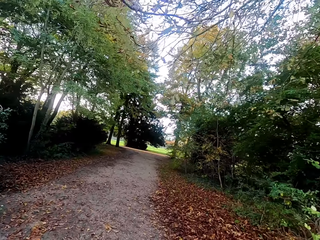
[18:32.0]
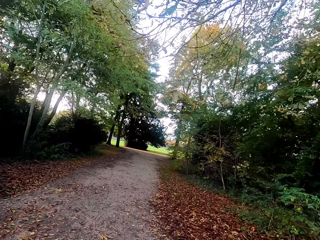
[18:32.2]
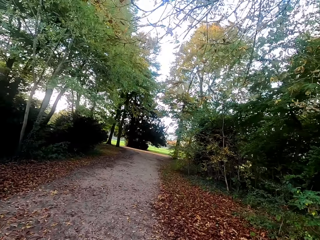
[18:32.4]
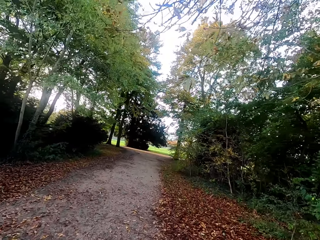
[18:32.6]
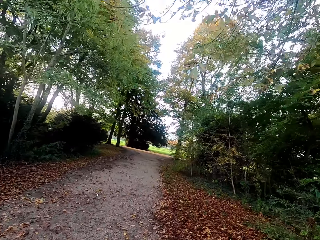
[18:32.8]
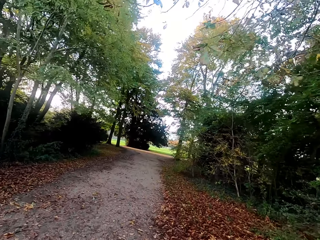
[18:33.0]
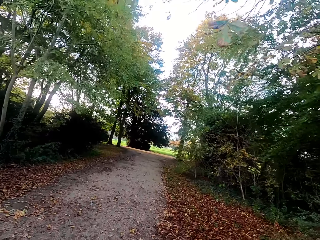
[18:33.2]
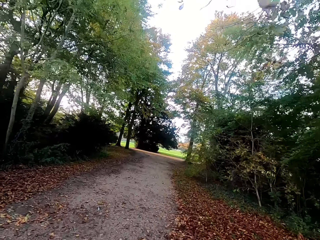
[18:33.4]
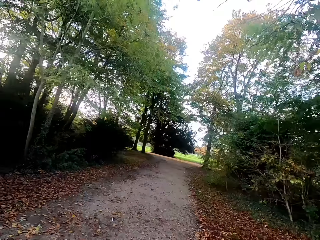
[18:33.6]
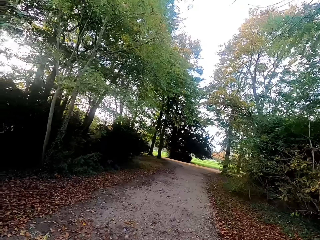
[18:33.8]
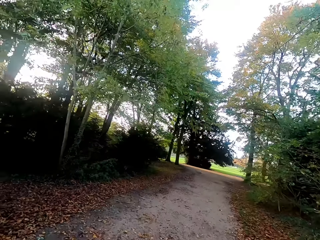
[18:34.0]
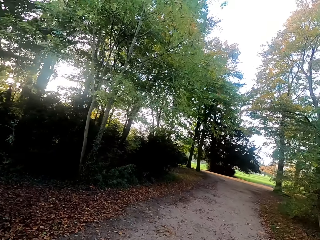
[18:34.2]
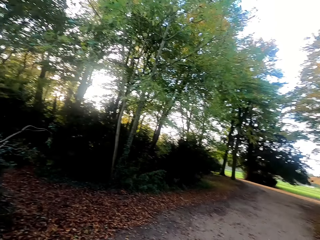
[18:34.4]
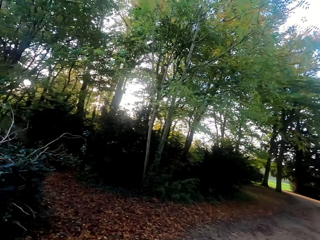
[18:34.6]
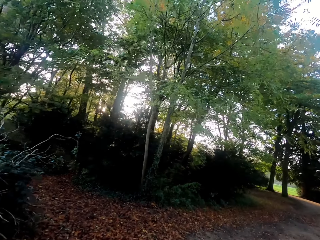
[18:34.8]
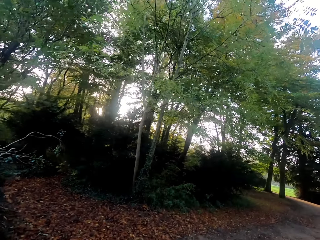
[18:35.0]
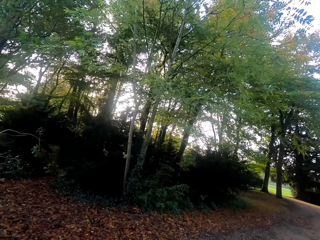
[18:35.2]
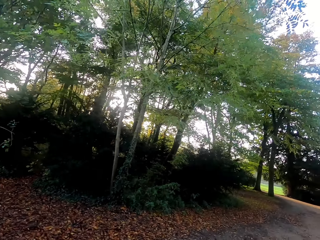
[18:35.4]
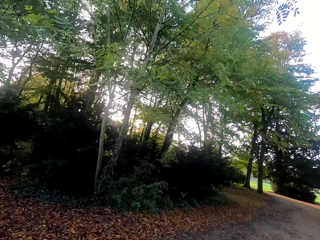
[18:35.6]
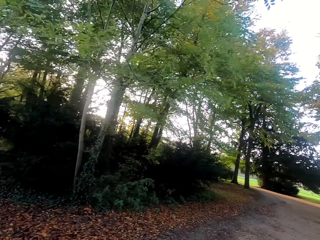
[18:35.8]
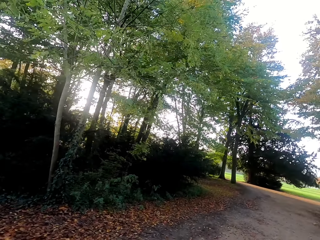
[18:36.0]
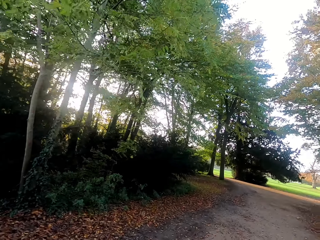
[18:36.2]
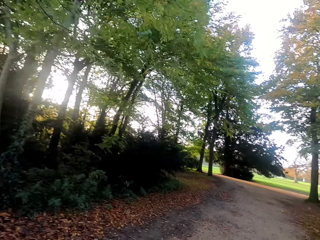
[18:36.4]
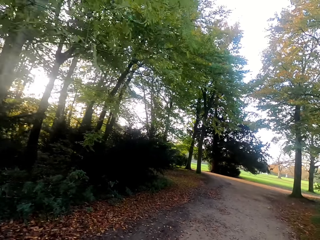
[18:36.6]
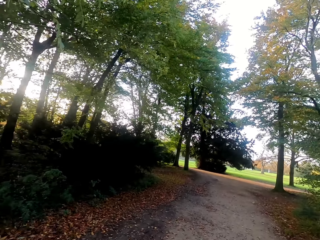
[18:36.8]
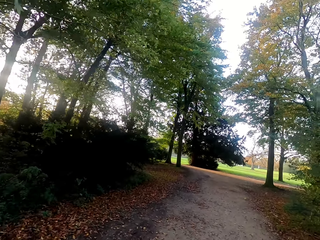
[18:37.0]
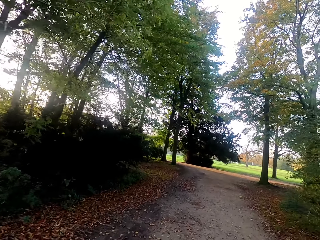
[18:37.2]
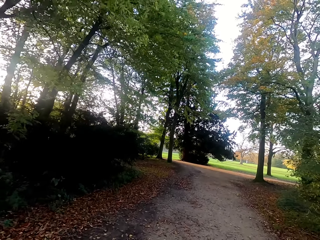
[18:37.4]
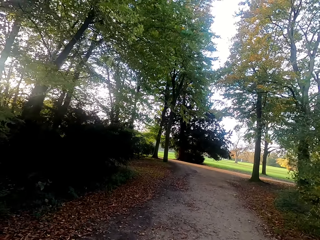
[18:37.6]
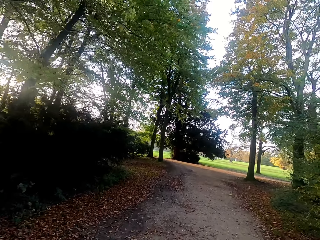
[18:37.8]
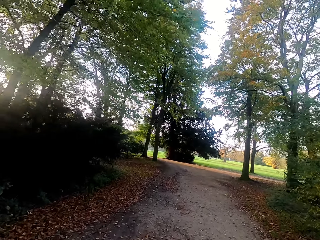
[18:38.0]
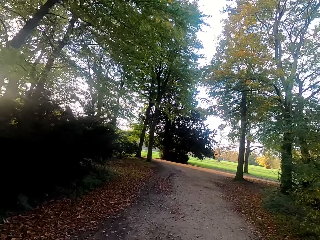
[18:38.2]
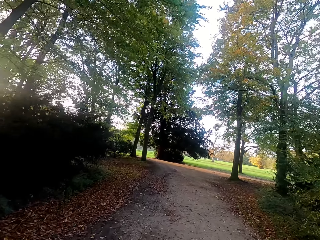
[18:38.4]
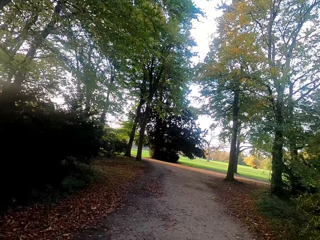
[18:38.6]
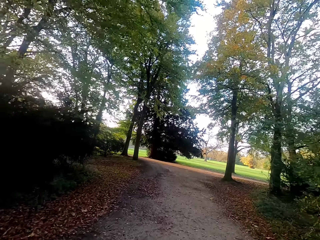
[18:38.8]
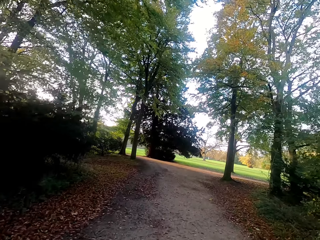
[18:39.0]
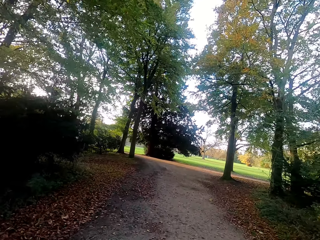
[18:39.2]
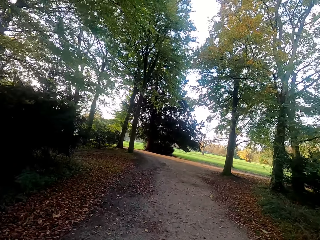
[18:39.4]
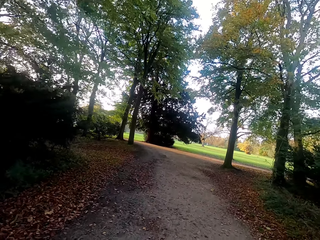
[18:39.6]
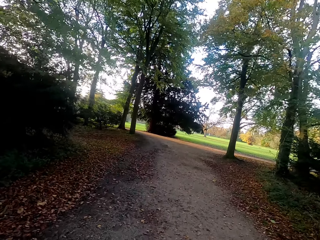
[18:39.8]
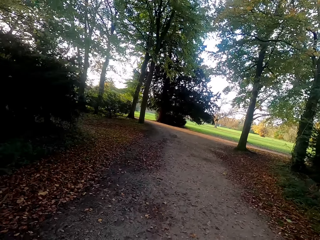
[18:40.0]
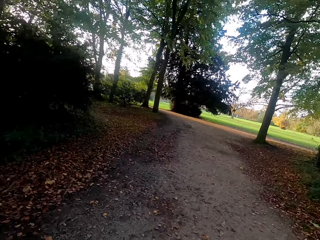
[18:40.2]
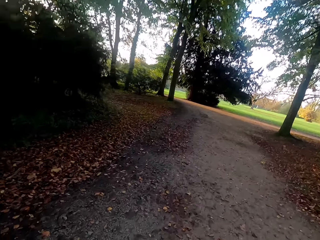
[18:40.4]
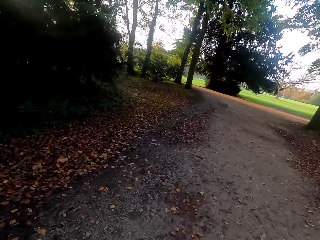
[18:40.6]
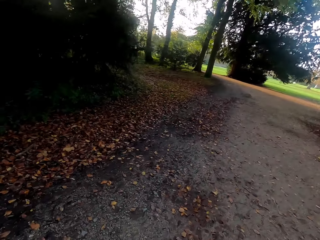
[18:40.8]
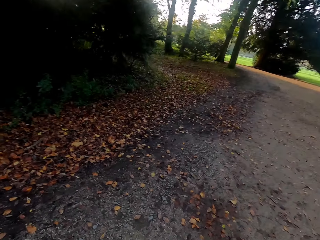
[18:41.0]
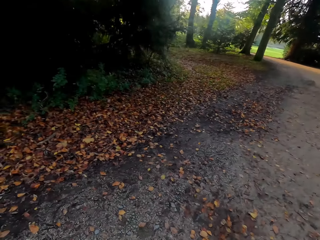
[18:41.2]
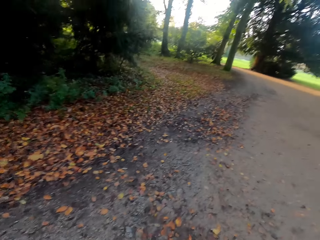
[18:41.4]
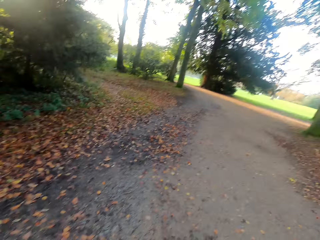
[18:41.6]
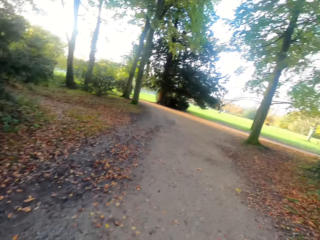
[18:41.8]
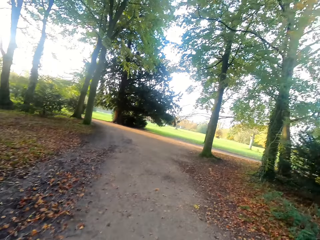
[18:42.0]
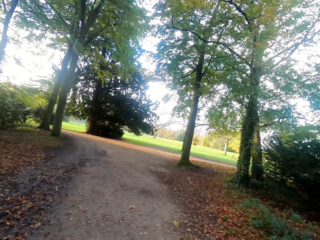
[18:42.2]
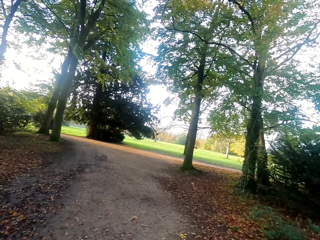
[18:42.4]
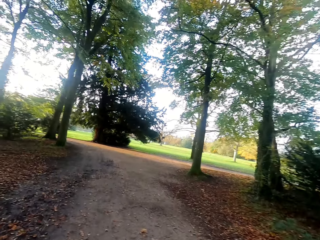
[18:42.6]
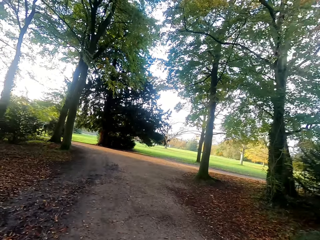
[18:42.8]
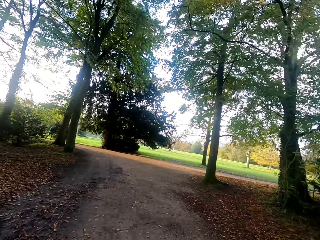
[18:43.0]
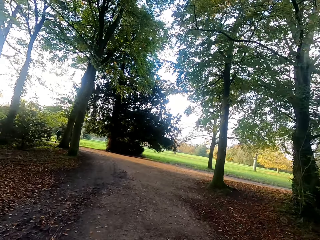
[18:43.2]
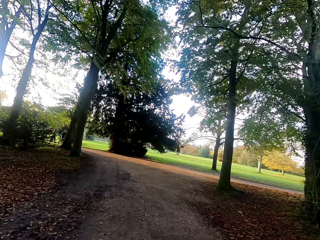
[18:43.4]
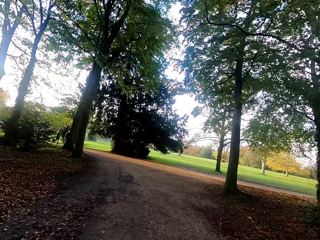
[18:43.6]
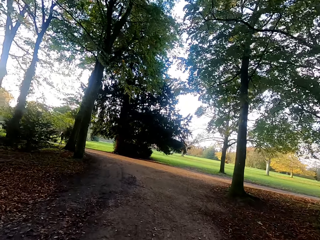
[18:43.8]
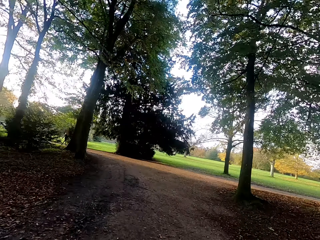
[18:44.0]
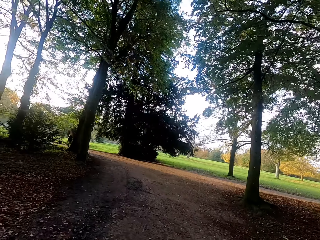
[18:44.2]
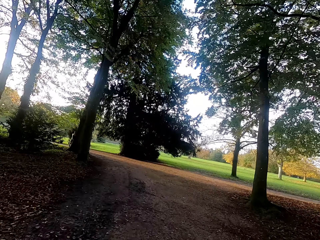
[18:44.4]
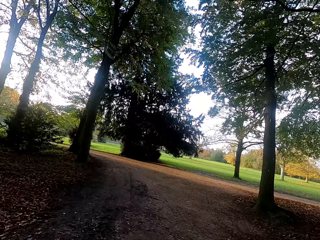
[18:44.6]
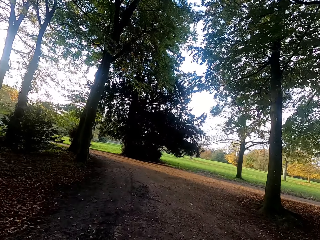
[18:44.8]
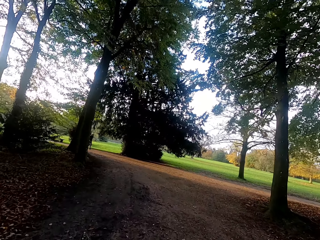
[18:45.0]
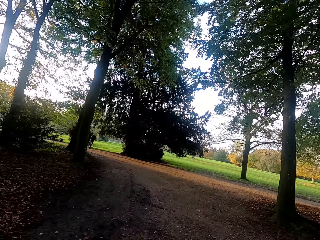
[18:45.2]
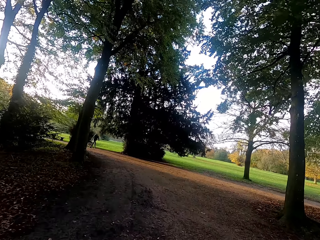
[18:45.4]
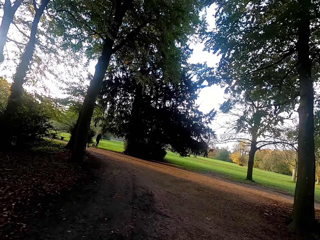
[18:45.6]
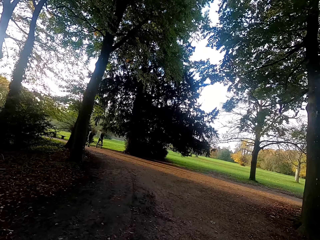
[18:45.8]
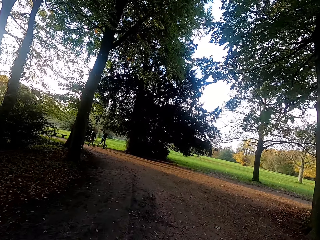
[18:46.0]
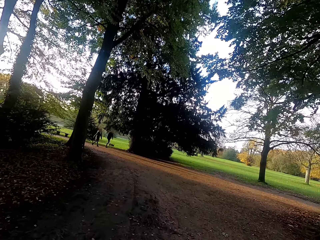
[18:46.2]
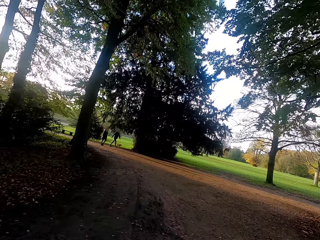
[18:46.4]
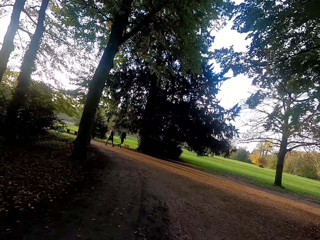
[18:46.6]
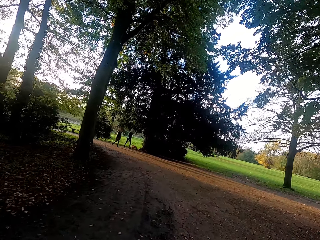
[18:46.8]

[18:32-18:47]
The camera wearer looks around. They look left. They look forward. A person walks along the road. Another person walks along the road.

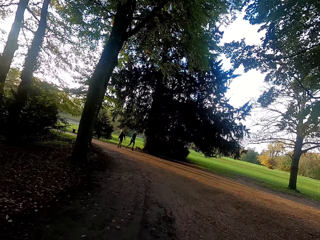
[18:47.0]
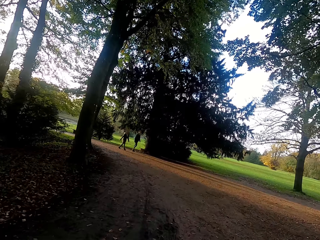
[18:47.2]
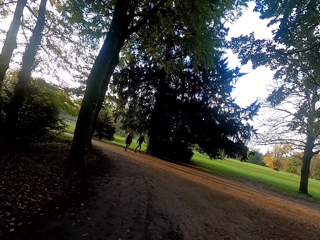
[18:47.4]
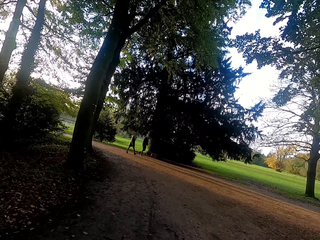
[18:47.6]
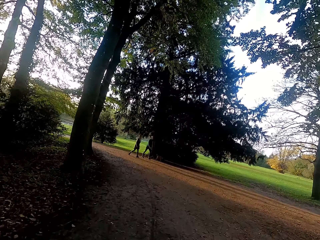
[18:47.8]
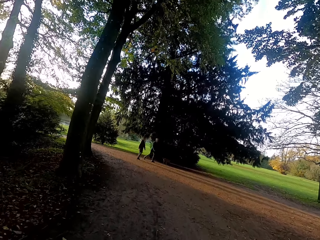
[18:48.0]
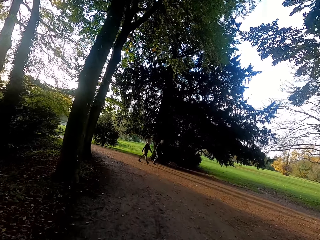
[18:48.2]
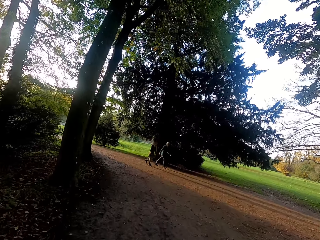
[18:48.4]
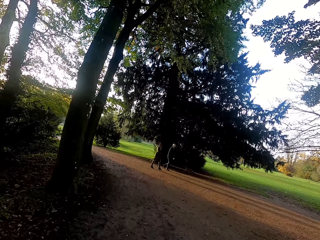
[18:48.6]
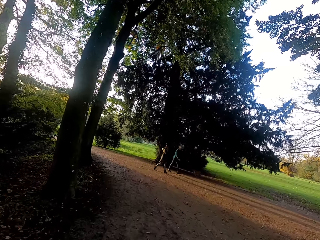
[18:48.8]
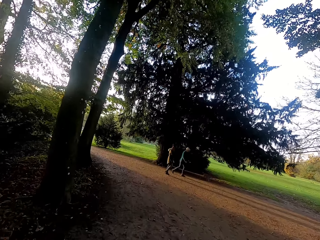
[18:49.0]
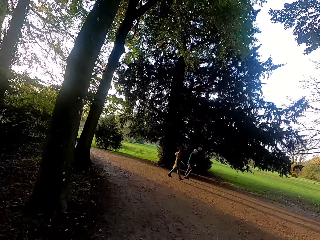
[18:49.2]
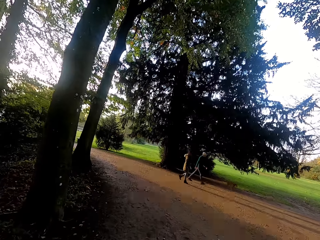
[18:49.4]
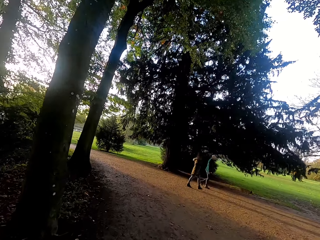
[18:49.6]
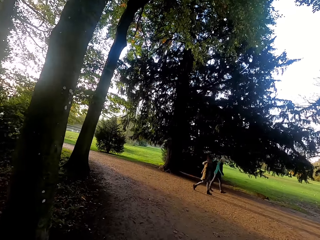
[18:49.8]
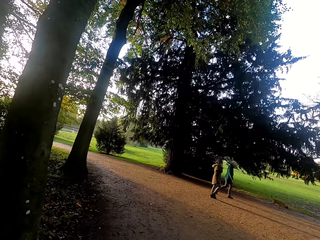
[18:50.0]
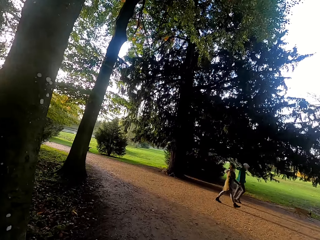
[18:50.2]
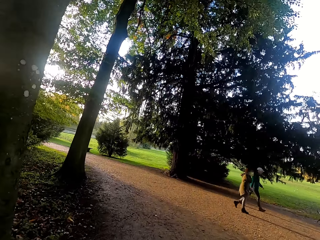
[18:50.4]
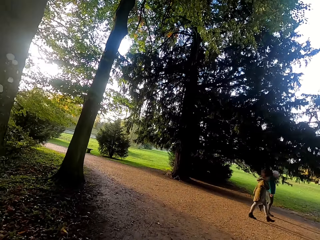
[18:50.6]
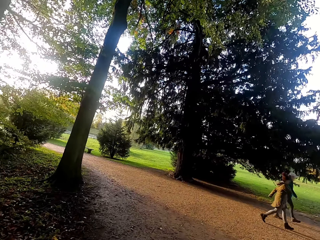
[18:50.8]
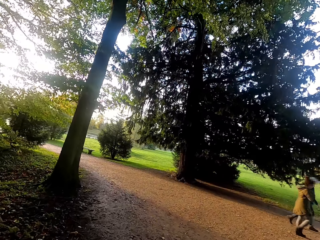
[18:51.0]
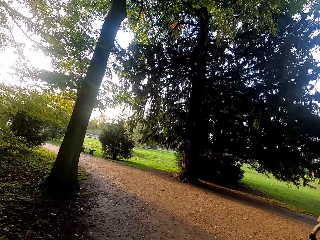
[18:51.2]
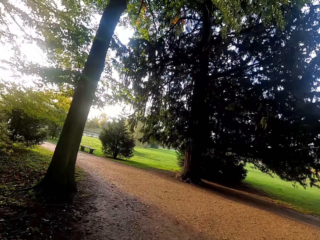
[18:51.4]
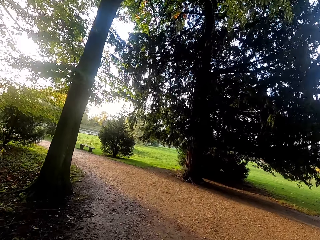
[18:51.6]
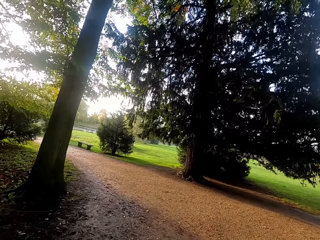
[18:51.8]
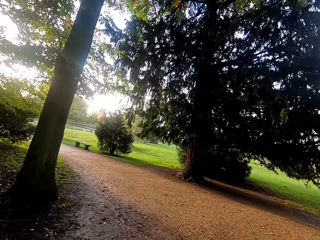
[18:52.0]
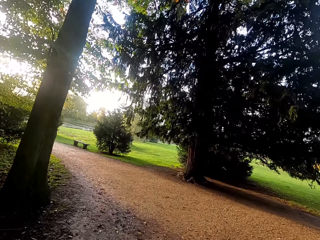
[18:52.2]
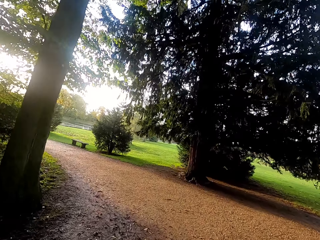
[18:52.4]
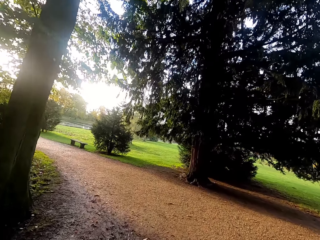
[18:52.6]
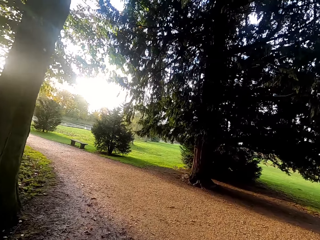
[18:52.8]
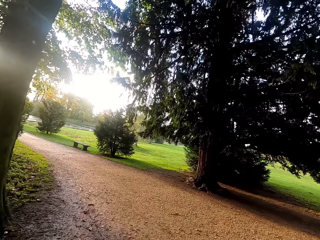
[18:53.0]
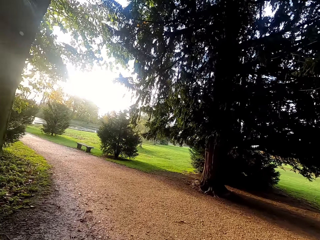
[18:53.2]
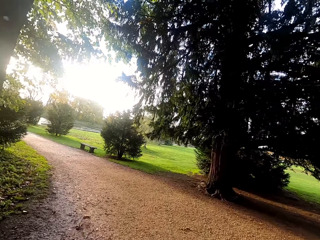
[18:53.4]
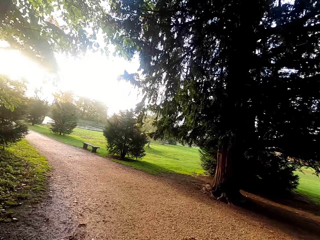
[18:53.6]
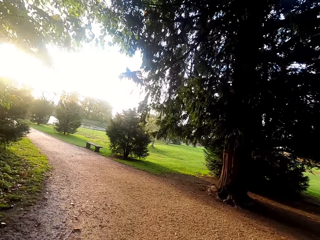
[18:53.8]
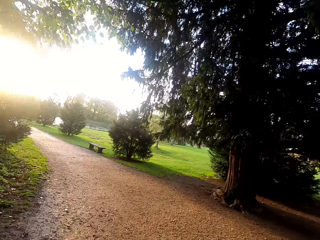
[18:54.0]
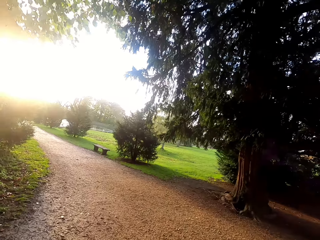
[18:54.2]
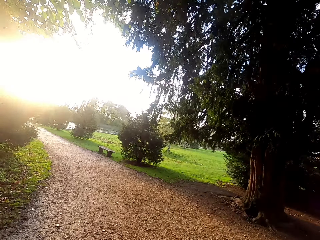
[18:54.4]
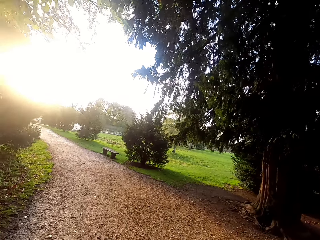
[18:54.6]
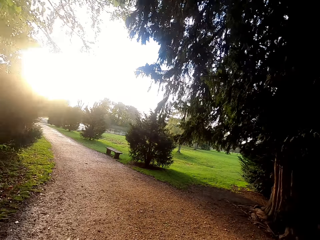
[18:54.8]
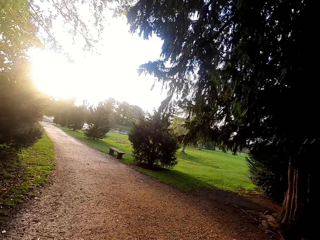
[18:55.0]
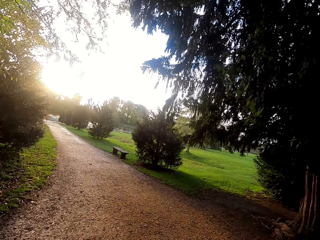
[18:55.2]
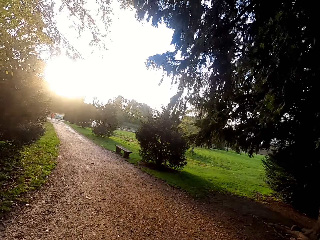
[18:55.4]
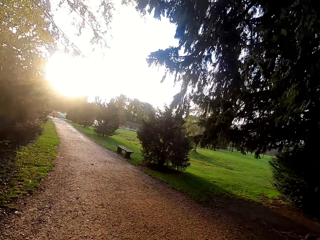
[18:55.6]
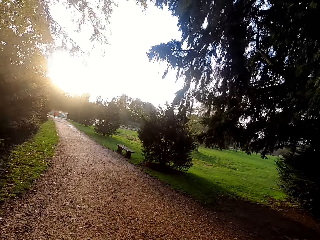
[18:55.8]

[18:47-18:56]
The camera wearer turns left.
